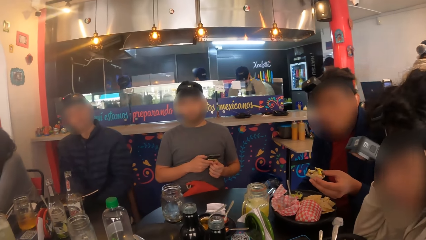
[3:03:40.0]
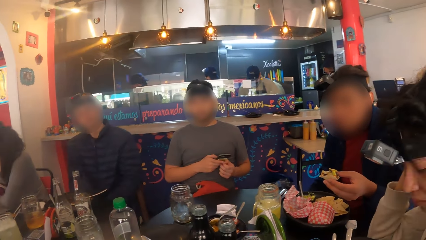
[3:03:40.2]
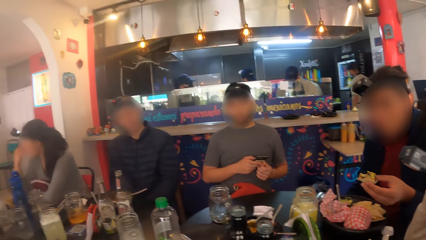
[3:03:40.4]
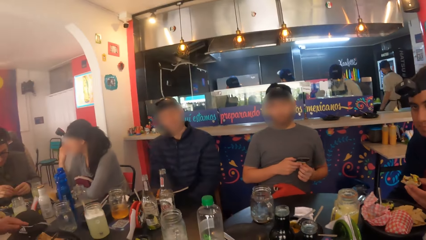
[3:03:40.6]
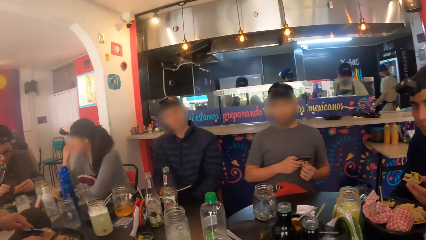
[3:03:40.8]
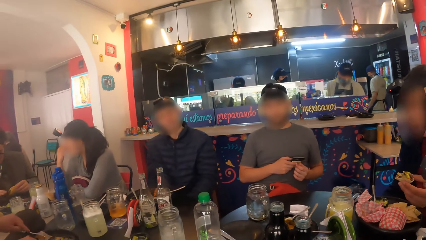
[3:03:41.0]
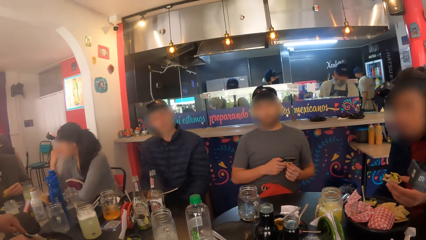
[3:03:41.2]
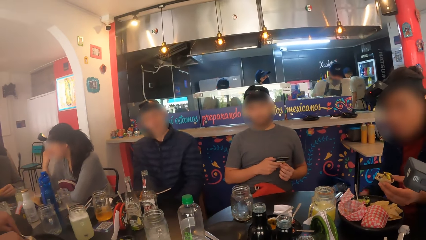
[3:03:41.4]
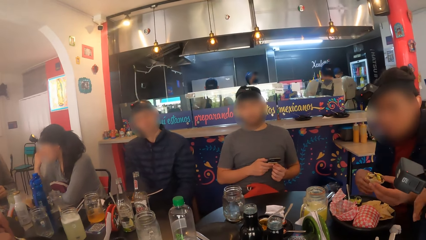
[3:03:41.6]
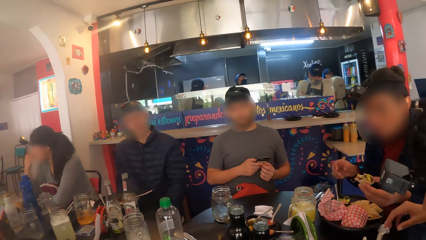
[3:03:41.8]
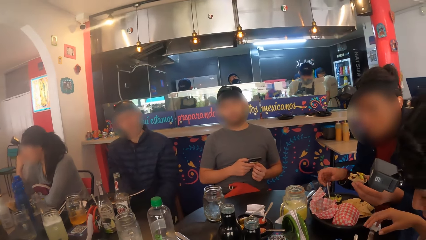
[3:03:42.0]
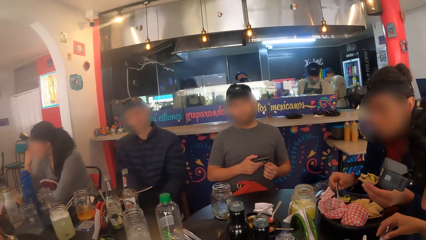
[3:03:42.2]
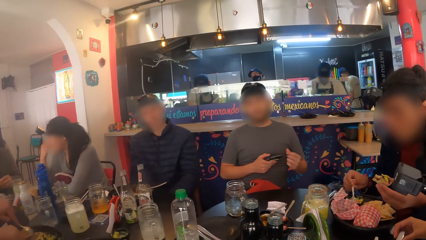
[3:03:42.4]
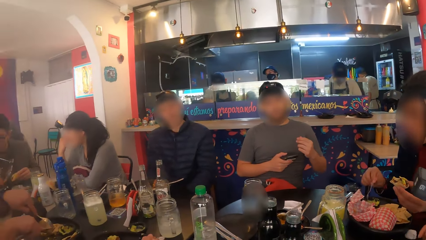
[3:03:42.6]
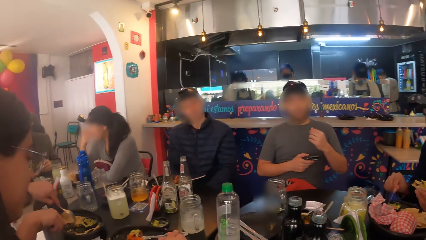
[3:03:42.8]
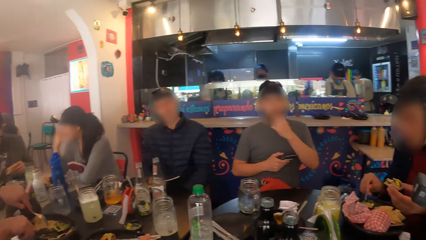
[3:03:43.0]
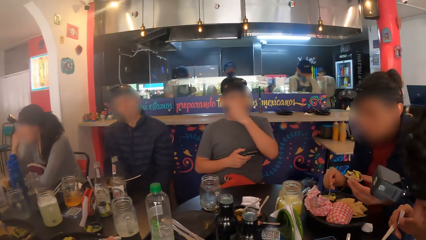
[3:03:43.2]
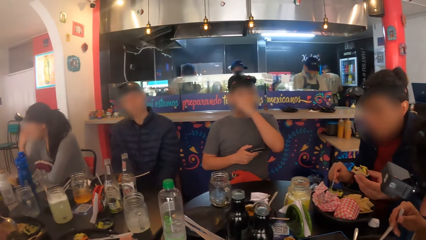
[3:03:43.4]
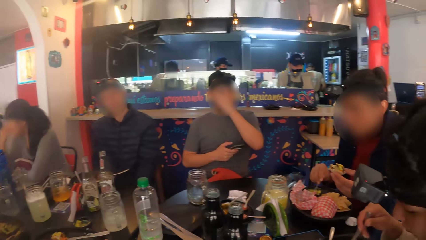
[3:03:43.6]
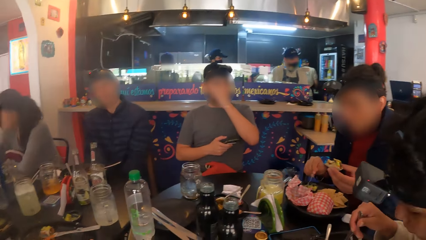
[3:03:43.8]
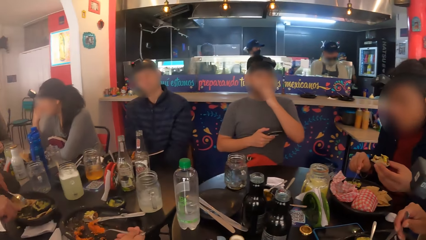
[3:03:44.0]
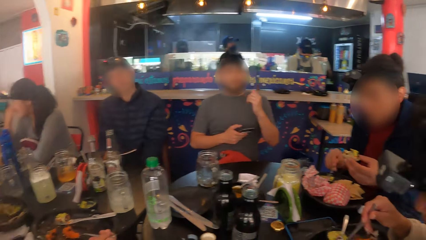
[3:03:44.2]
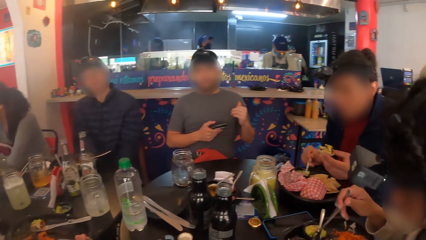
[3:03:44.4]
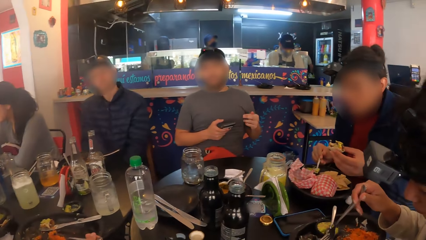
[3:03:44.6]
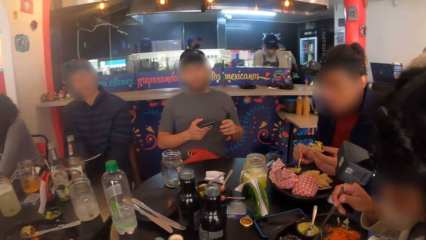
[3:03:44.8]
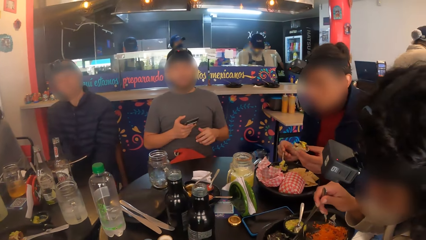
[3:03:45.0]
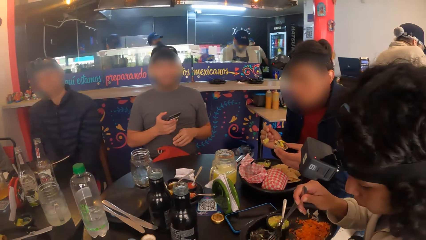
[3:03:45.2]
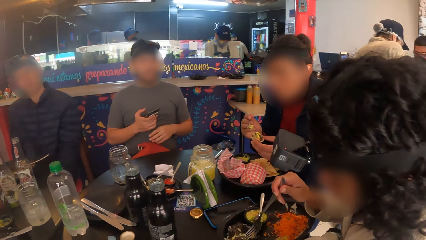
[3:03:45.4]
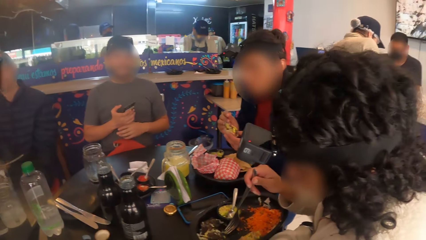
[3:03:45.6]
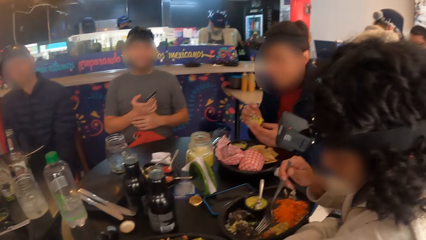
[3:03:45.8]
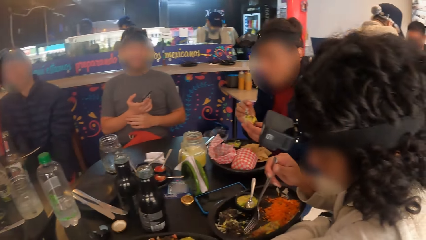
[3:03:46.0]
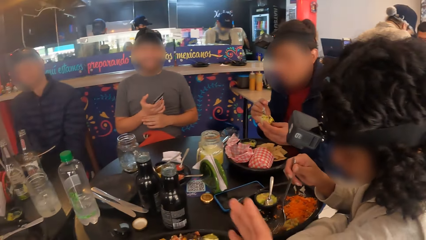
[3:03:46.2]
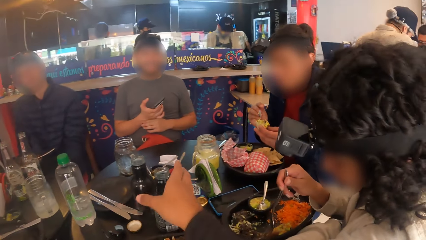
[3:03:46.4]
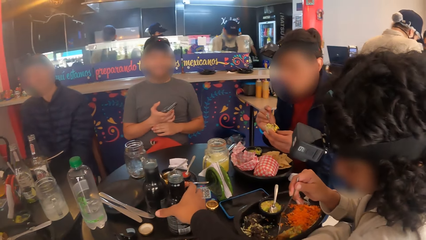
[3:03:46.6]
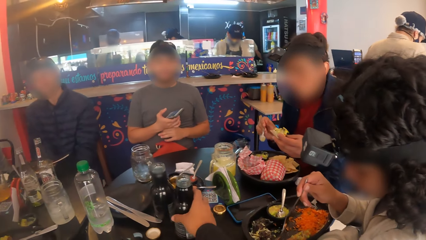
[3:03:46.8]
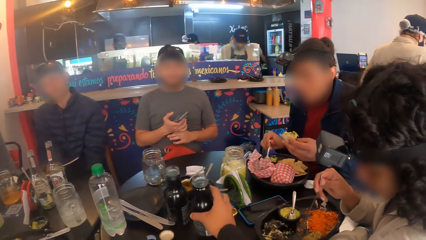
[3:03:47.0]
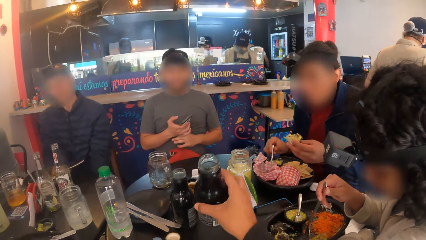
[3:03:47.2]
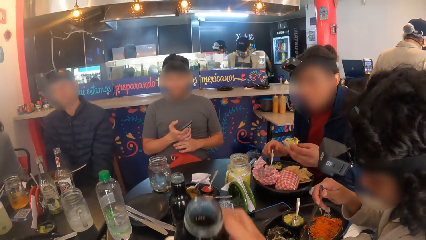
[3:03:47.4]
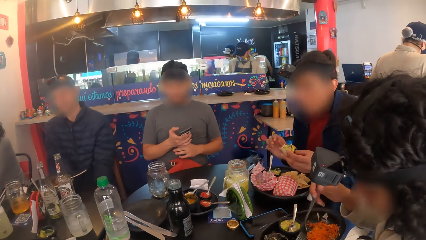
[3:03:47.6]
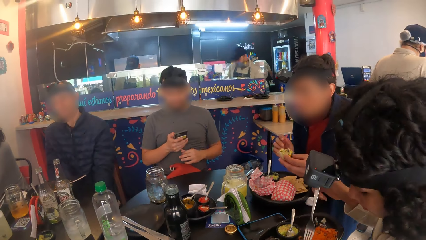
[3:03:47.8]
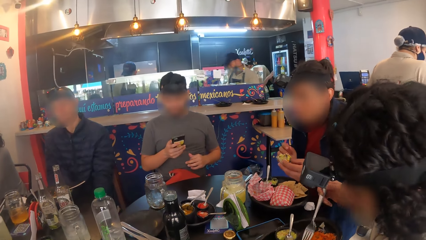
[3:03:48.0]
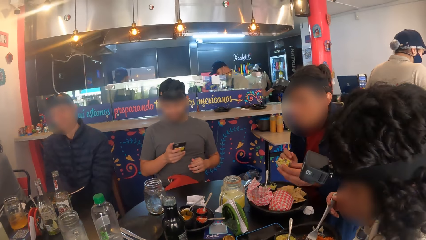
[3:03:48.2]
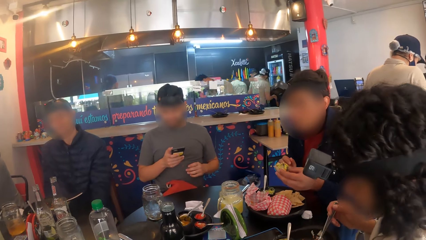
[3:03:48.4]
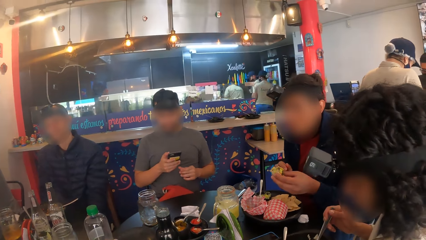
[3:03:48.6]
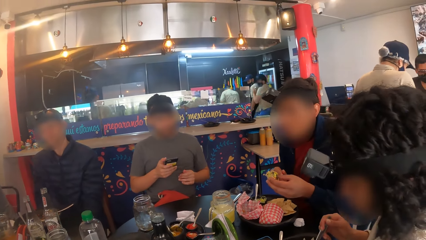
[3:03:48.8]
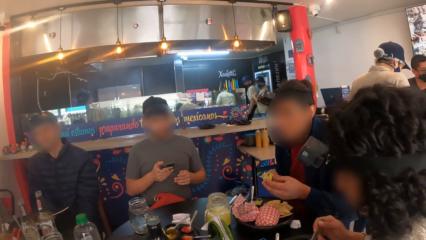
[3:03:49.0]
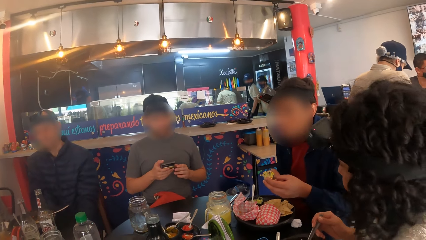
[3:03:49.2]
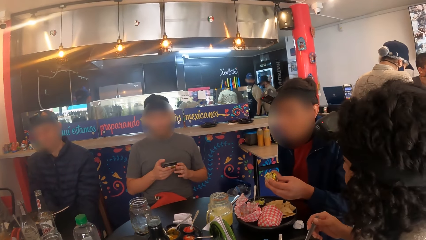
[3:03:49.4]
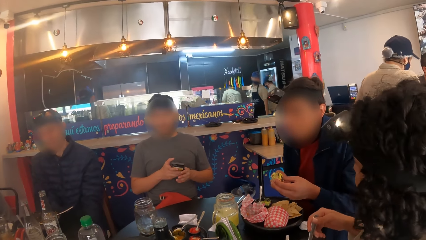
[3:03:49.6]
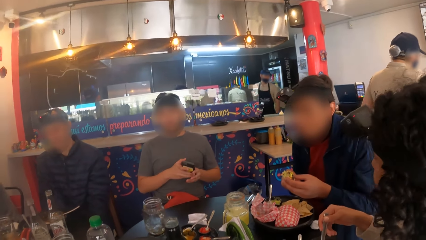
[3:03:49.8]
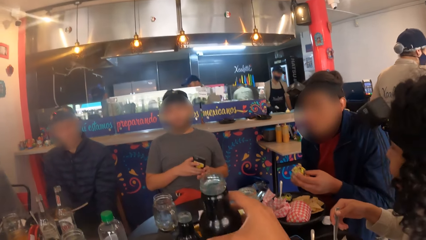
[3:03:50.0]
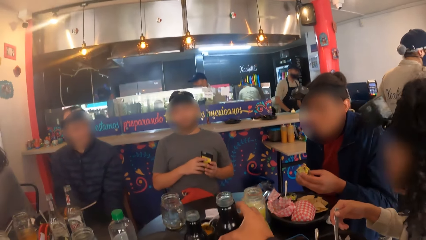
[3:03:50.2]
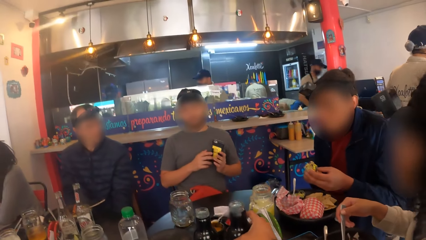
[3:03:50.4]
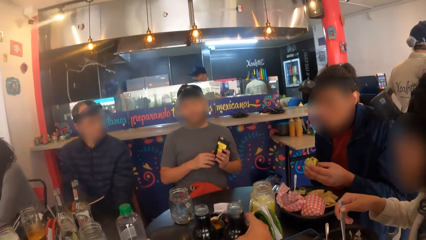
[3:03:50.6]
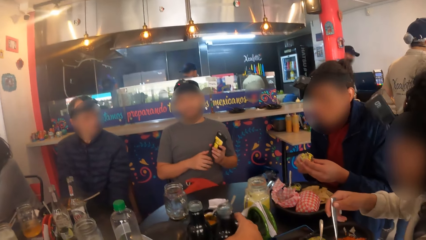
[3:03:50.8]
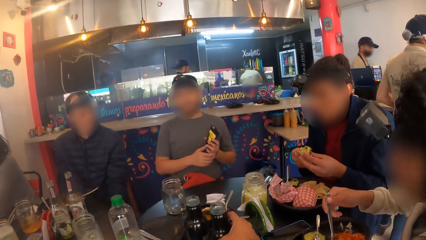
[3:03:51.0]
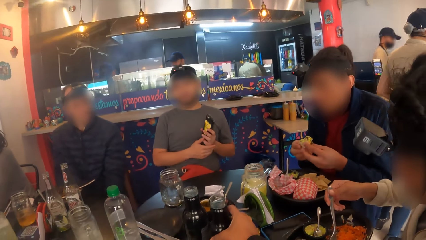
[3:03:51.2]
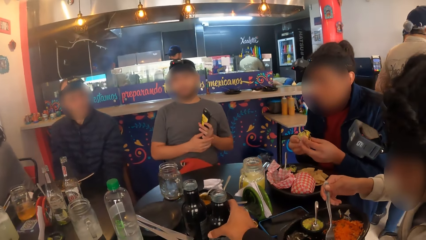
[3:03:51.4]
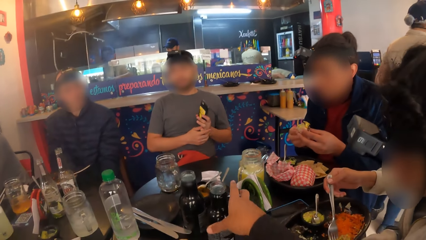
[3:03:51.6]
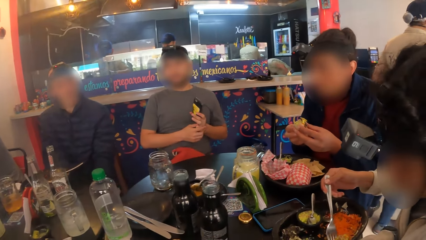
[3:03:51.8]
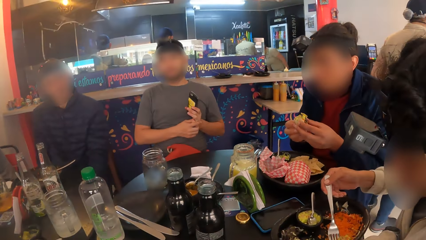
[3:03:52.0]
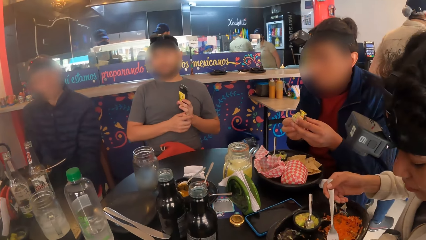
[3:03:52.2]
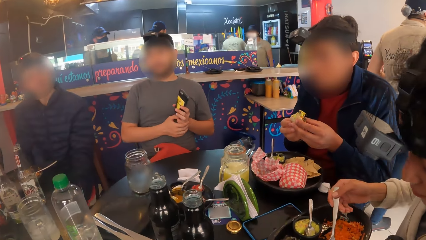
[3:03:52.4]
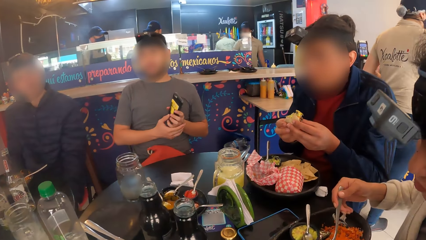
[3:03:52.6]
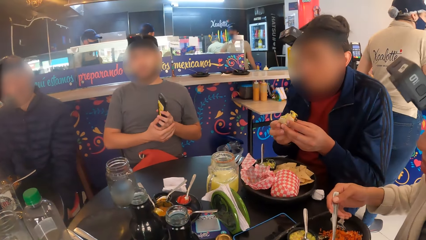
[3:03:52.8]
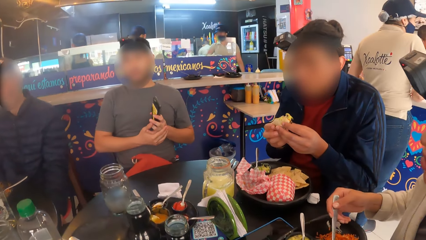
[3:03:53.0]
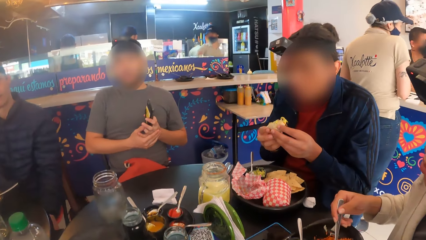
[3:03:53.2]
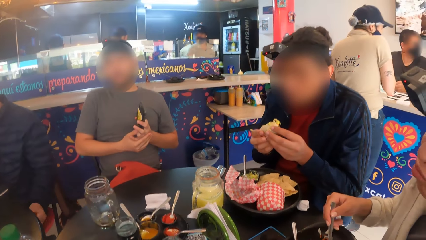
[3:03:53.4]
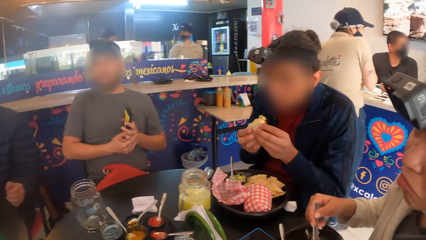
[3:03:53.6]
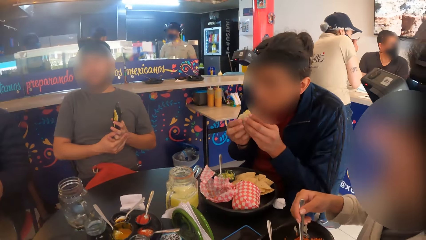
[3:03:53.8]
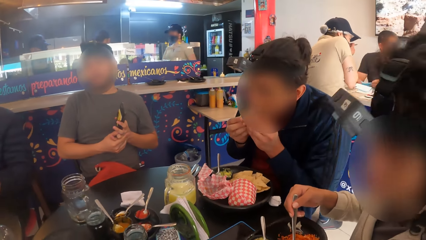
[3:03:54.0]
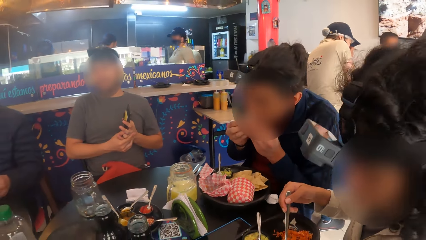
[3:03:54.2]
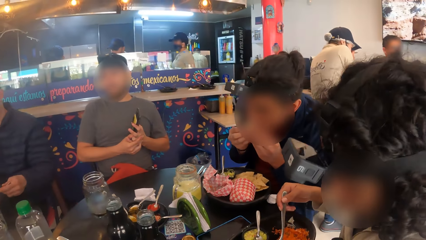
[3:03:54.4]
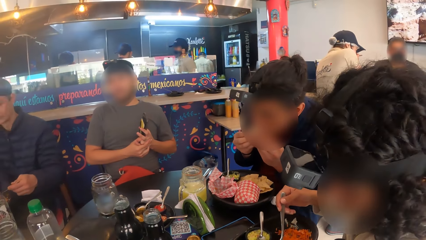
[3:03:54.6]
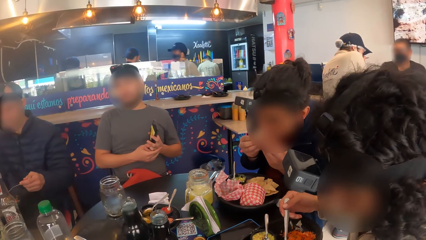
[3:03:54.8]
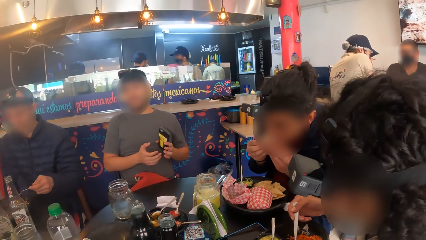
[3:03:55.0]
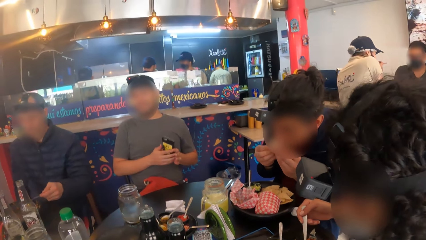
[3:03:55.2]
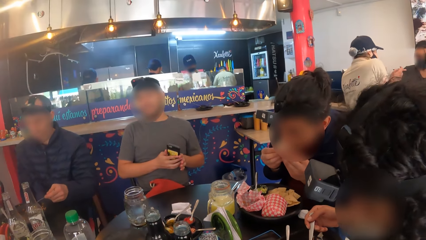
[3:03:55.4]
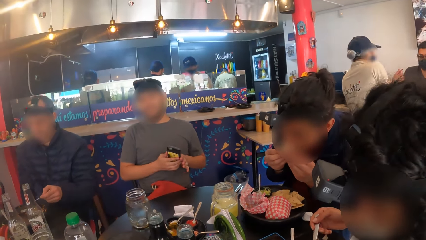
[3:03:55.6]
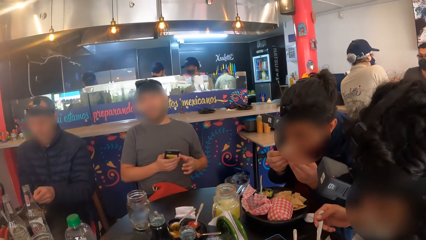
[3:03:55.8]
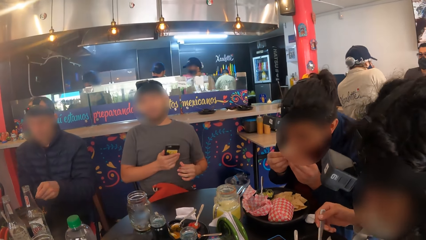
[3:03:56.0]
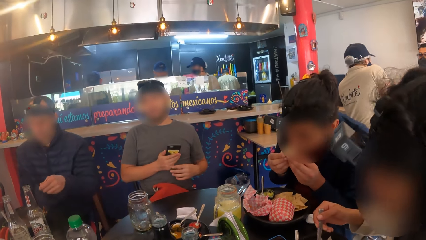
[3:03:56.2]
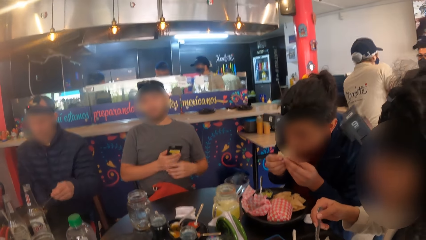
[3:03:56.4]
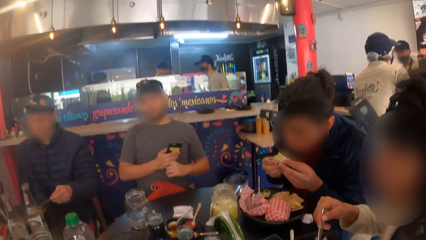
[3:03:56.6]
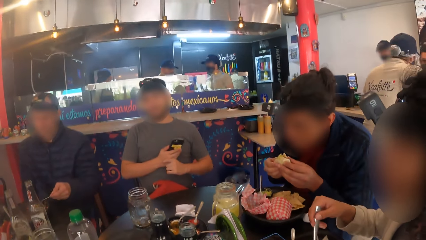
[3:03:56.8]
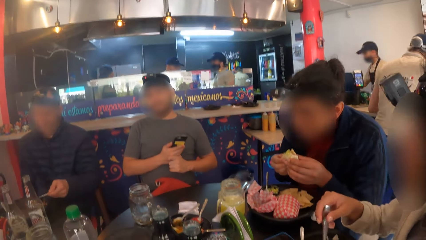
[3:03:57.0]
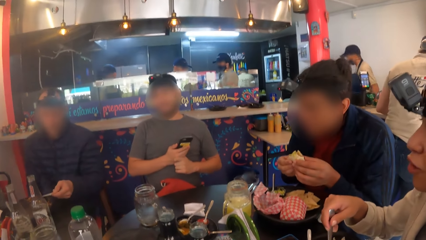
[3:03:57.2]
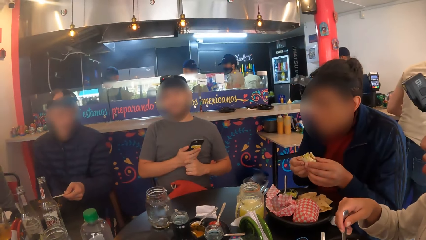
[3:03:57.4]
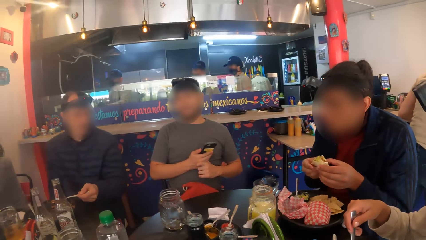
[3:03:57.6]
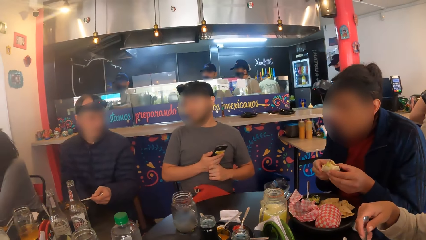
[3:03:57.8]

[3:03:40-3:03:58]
A man carries the spoon from the plate with his right hand. He carries a cream with the spoon in his right hand. He puts the cream on the taco with the spoon in his right hand. The camera wearer carries the bottle of juice on the table with his right hand. The man drops the spoon on the cream plate with his right hand. The camera wearer drinks from the bottle. He drops the bottle of juice on the table with his right hand. The man eats the taco. The camera wearer looks around.
